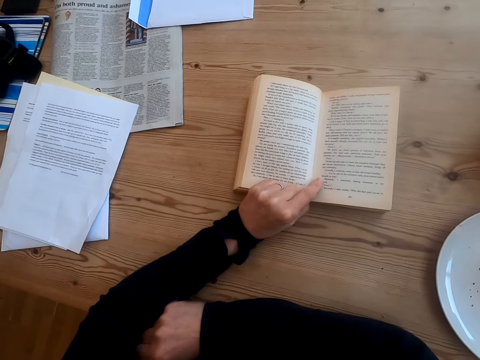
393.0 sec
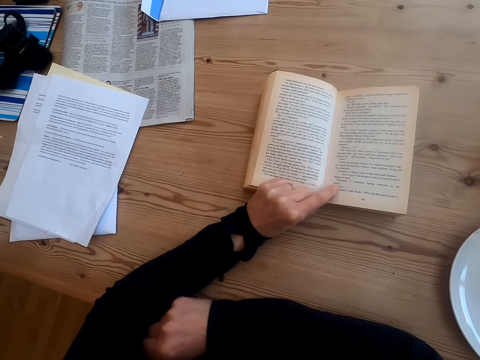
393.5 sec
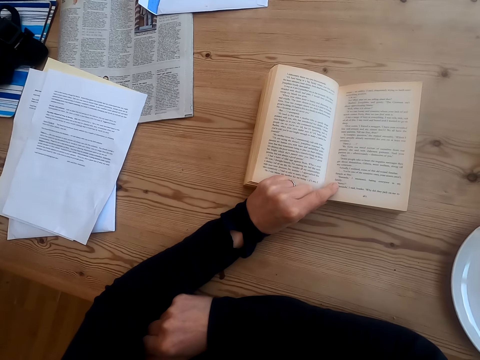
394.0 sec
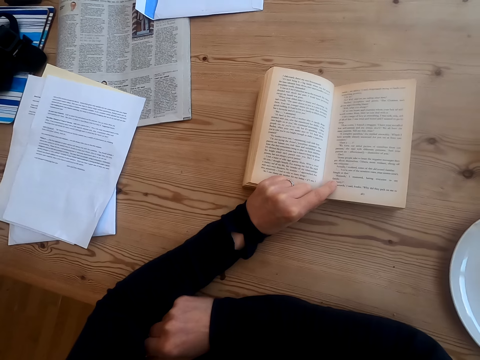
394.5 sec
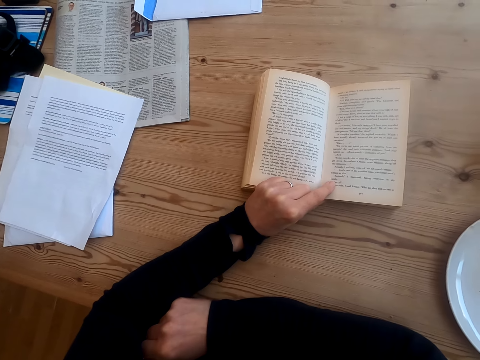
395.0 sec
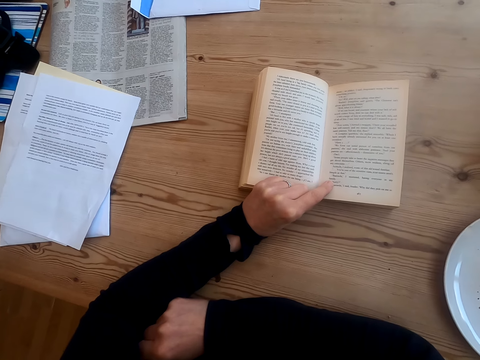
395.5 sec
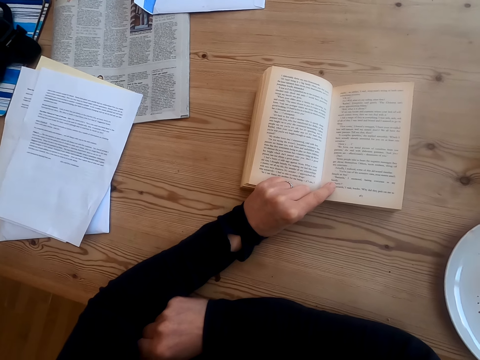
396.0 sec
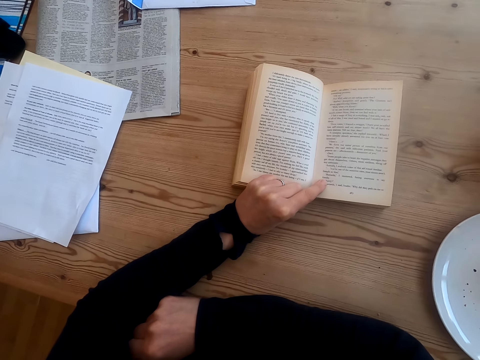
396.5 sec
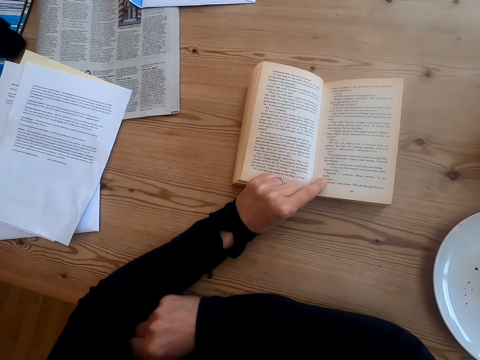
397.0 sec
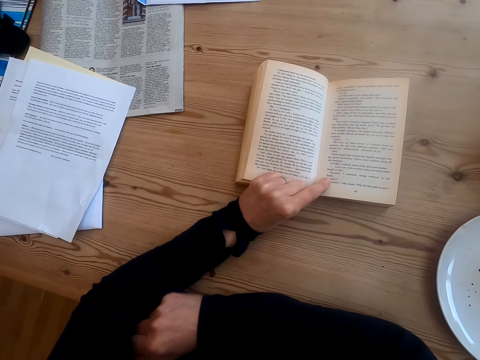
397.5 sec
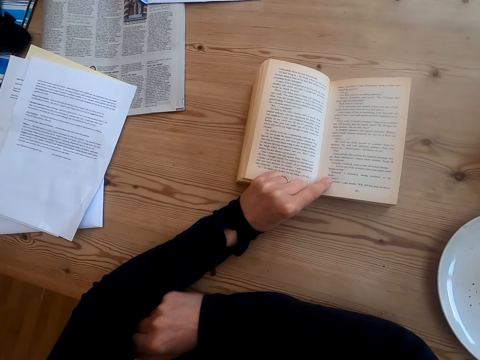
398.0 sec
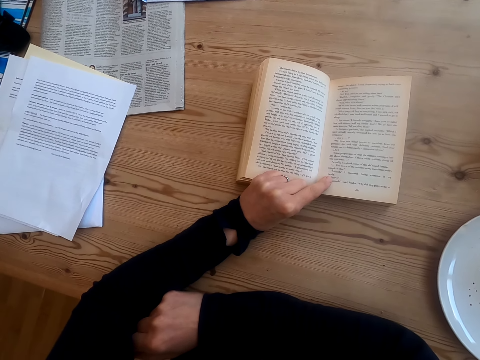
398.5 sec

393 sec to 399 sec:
The camera wearer reads a book.

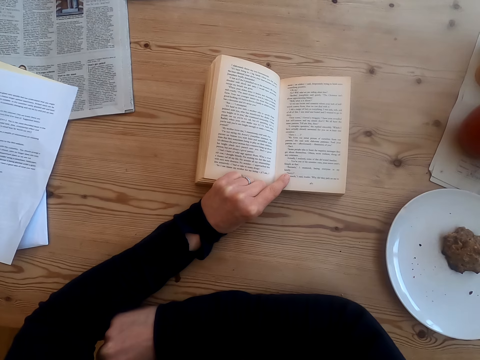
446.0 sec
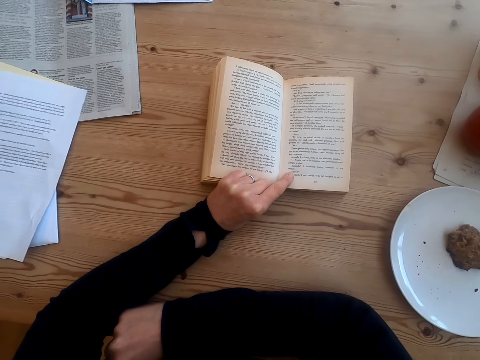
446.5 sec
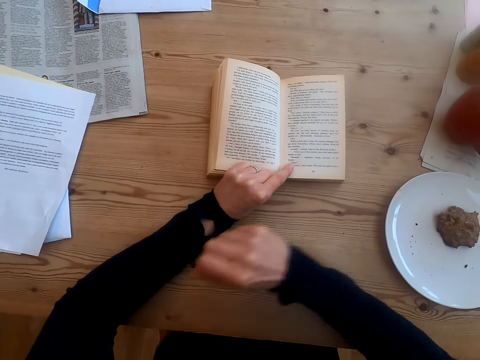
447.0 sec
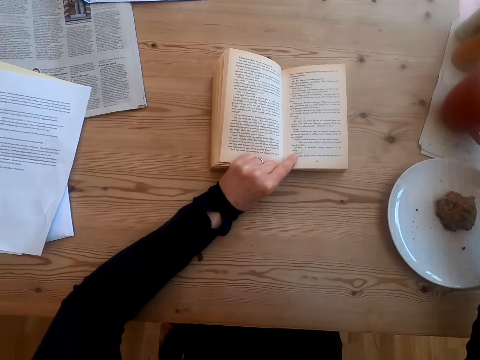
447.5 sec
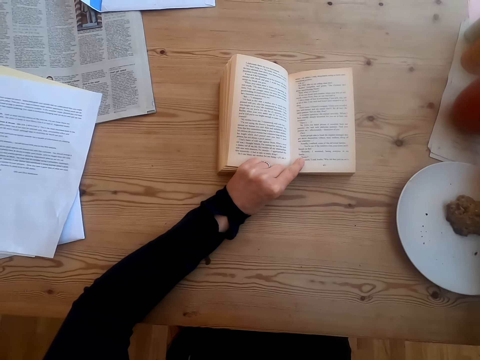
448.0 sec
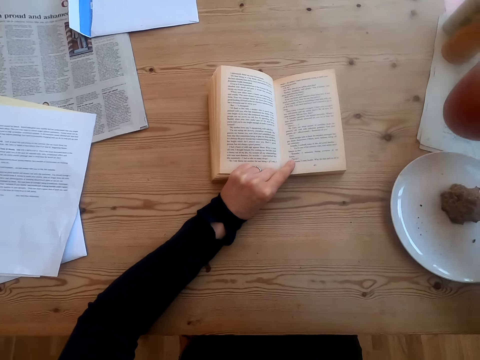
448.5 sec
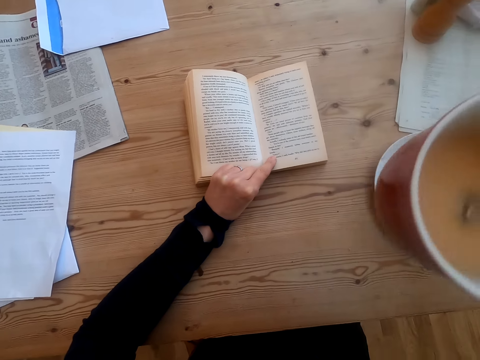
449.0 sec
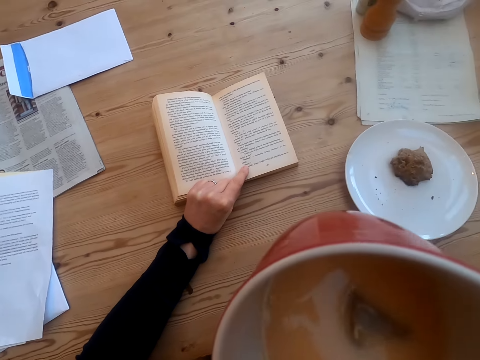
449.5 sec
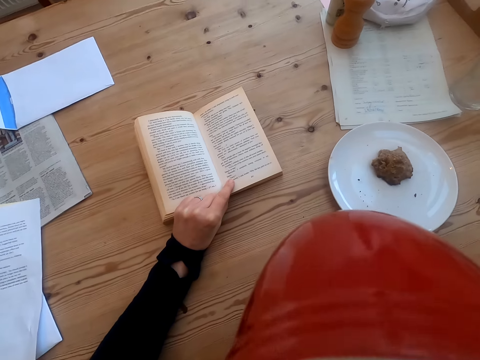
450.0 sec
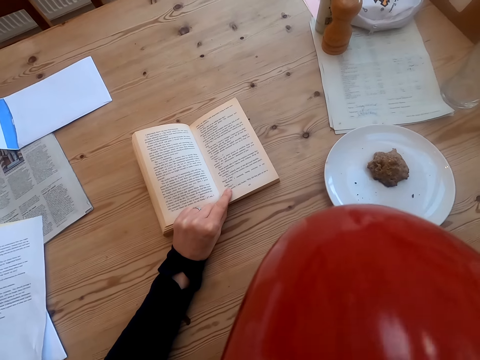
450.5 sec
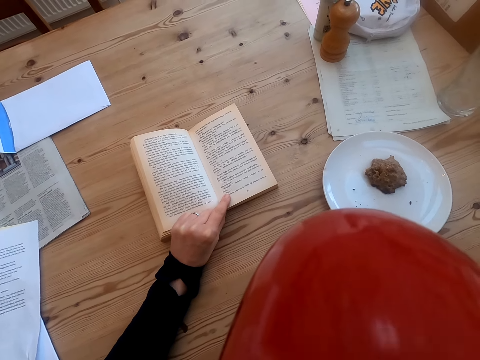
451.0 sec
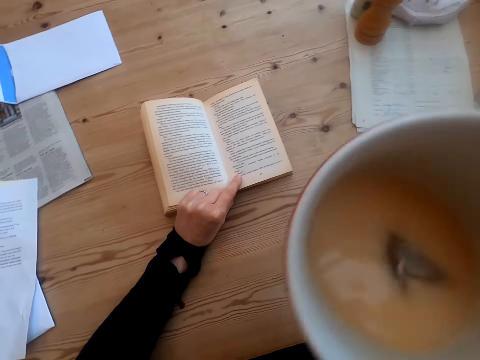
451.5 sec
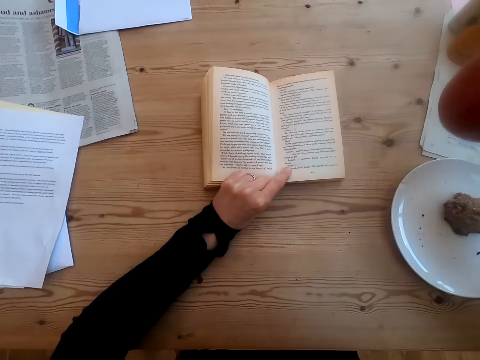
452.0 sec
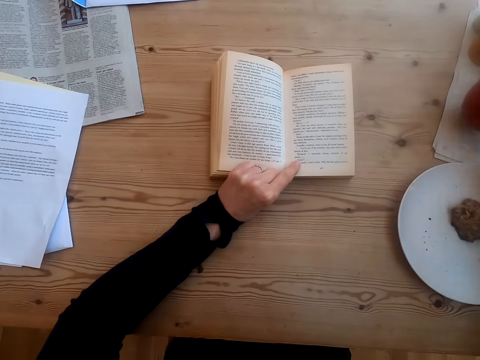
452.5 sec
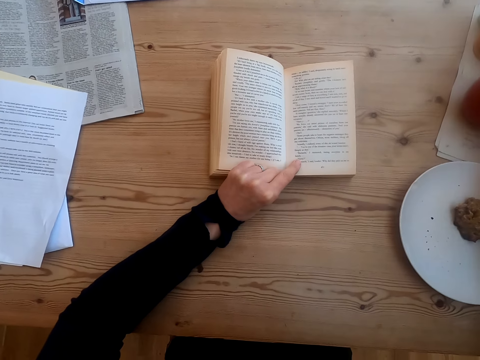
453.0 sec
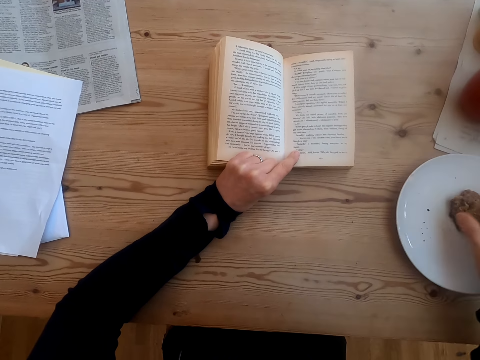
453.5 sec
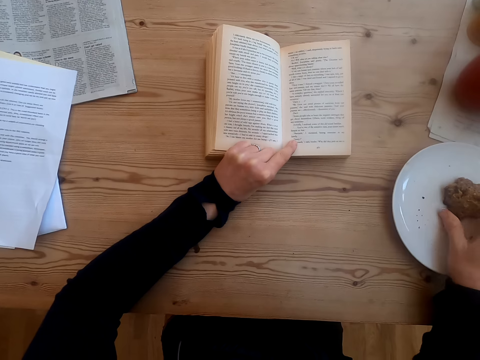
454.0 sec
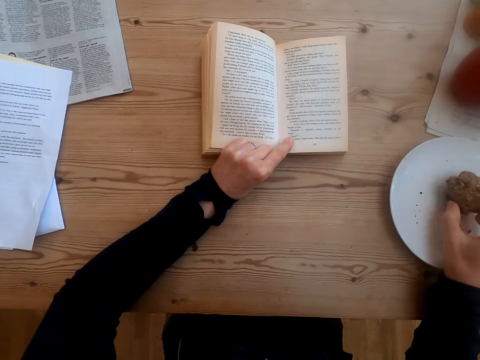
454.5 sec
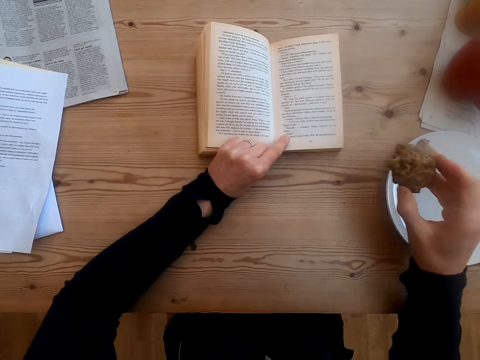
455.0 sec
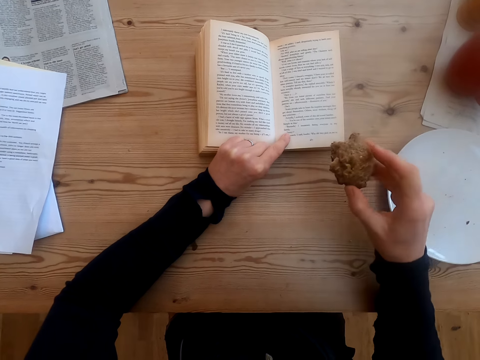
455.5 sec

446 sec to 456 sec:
The camera wearer picks up a cup of tea on the table. They drink tea. They put the cup of tea on the table. They pick up food on the plate.

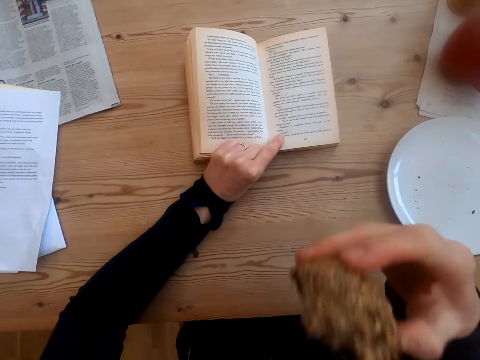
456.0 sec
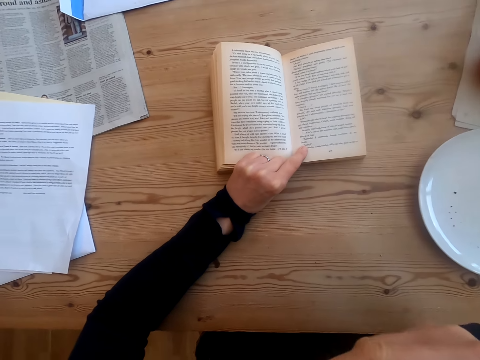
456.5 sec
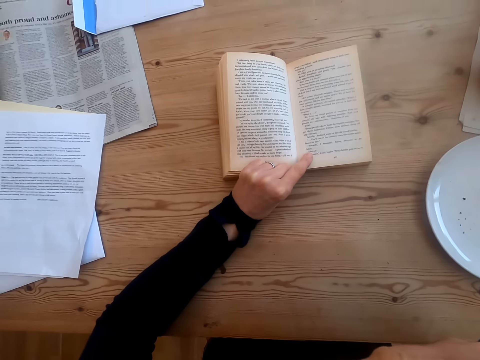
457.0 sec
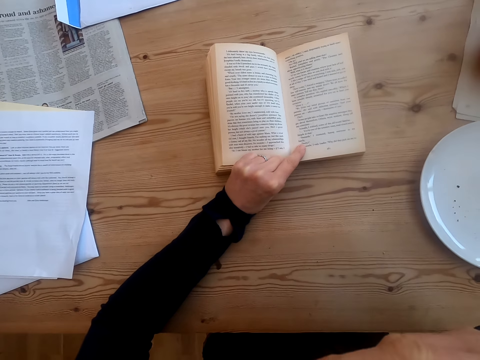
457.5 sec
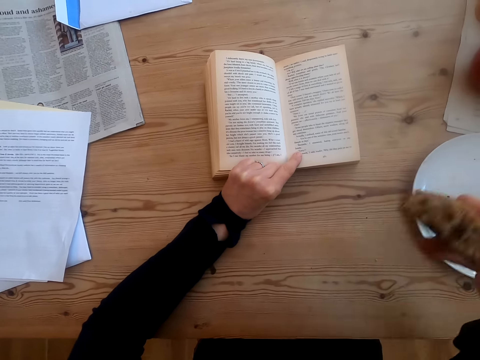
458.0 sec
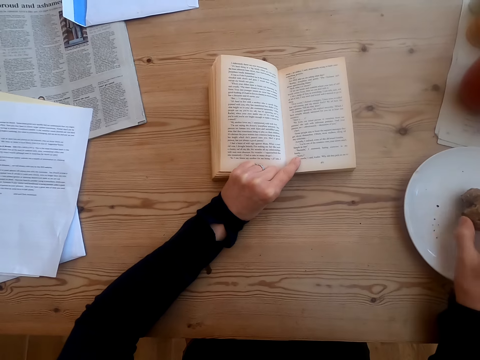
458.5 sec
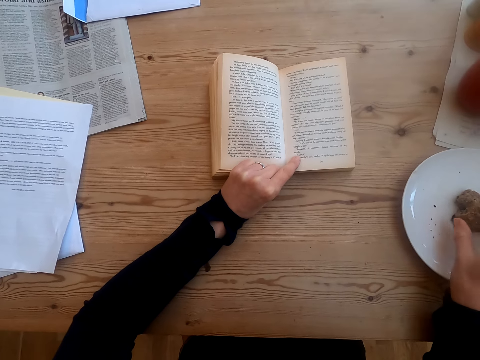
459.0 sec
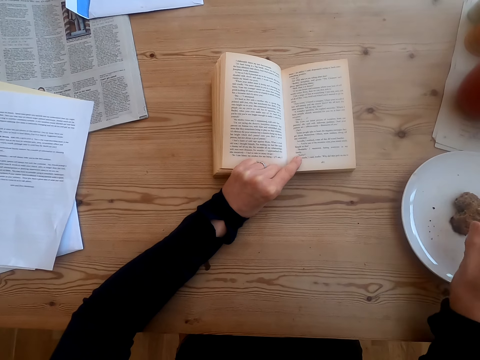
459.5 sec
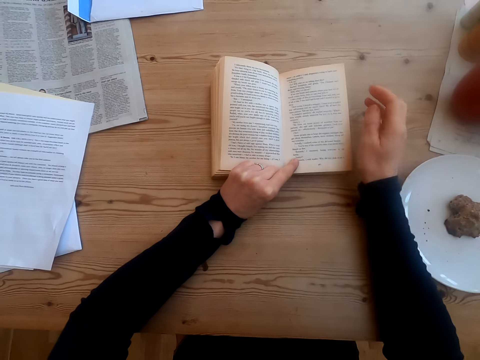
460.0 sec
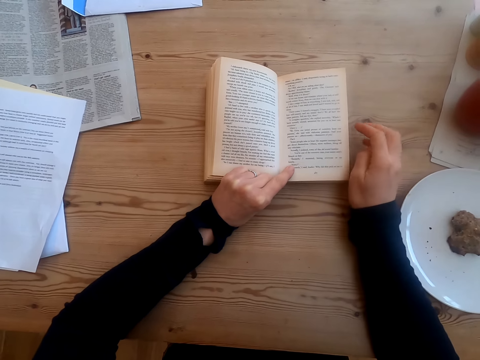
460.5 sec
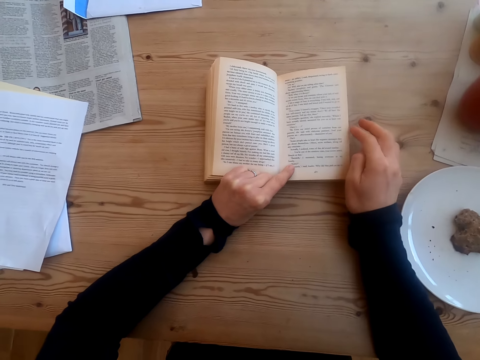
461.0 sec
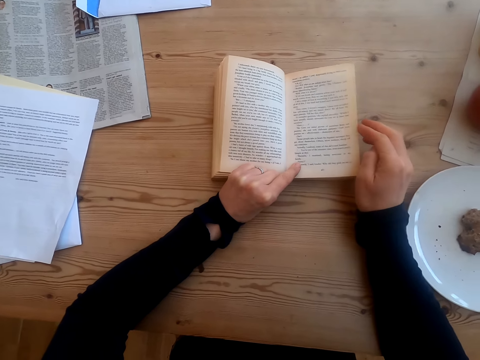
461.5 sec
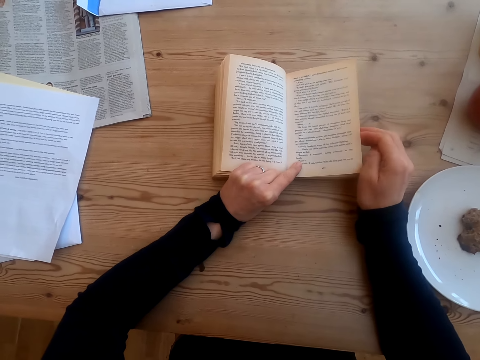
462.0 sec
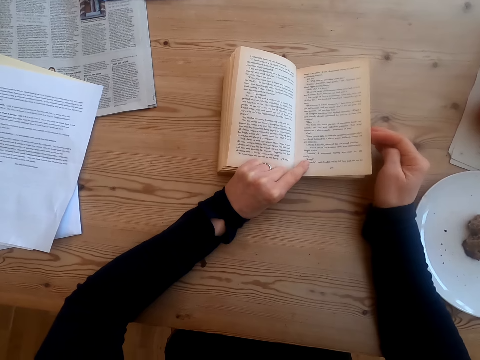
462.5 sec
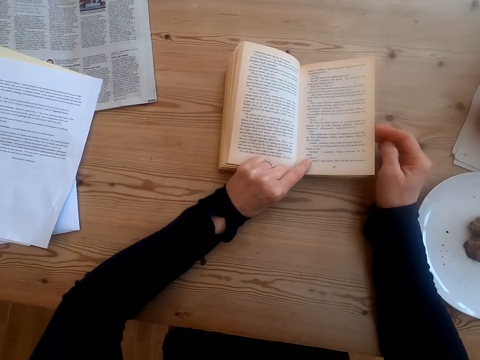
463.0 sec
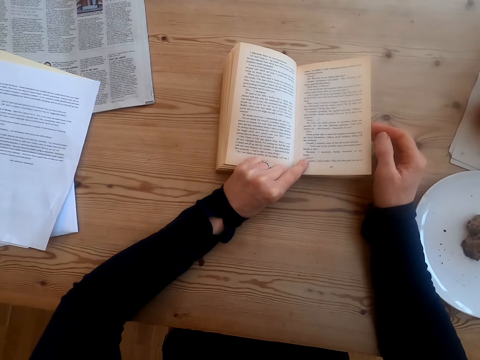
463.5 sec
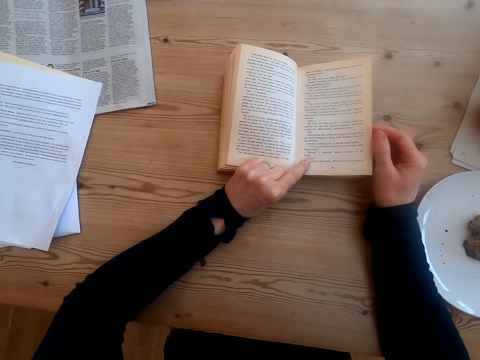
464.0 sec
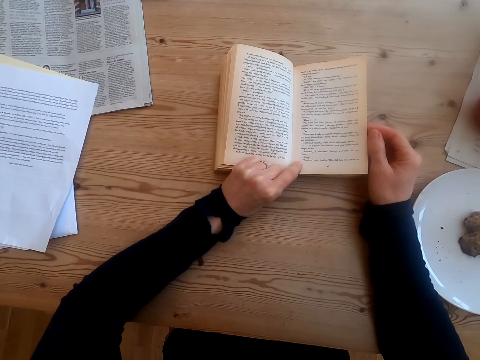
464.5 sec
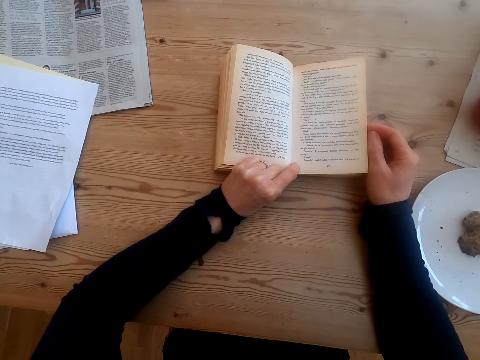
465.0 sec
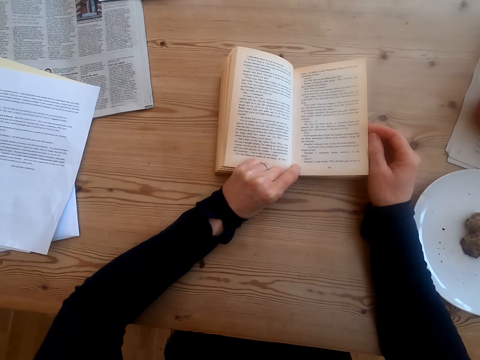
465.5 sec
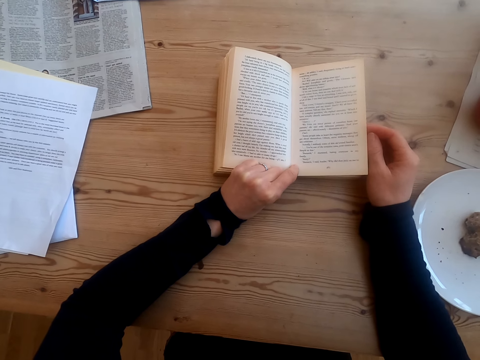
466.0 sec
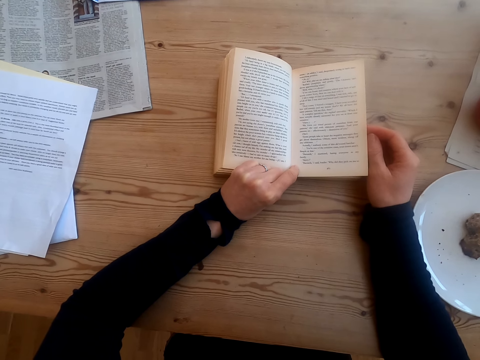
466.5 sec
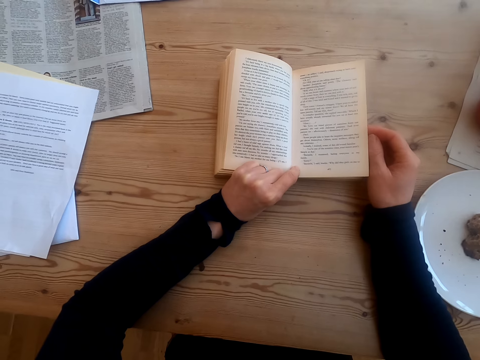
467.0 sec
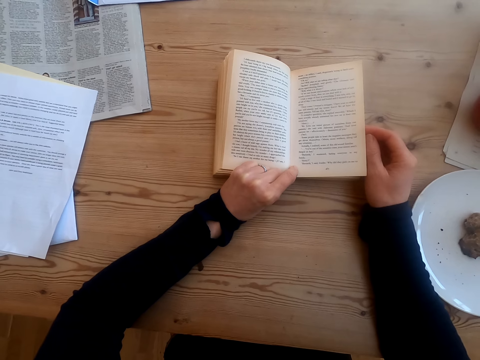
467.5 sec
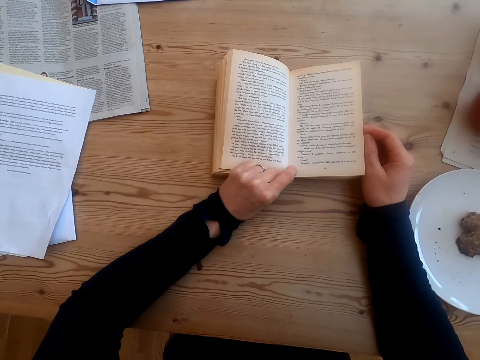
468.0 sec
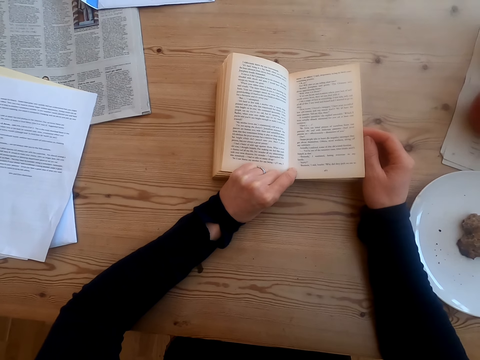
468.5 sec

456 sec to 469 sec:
The camera wearer bites the food. They hold the book. They put something on the plate. They twist their fingers, place a hand on the table and read the book.
